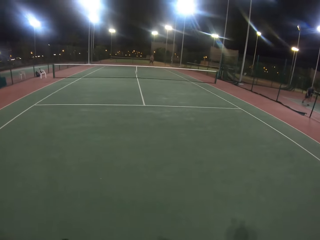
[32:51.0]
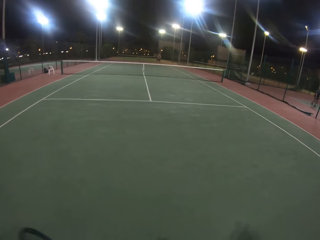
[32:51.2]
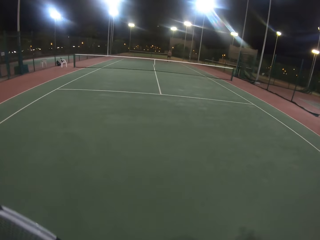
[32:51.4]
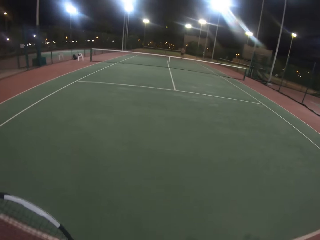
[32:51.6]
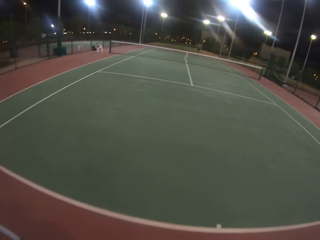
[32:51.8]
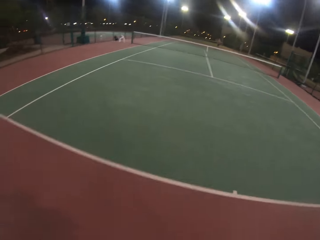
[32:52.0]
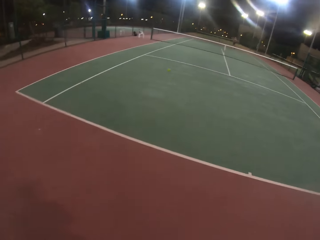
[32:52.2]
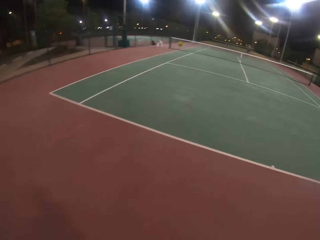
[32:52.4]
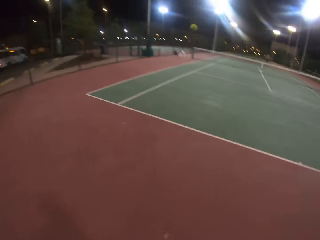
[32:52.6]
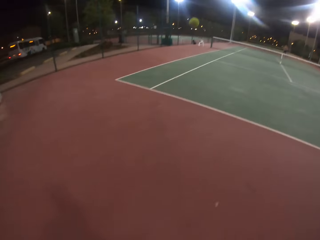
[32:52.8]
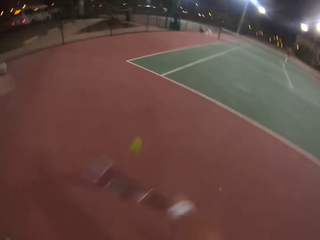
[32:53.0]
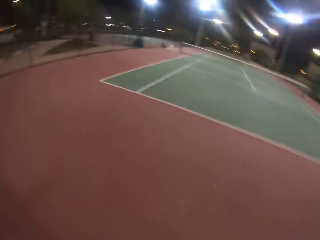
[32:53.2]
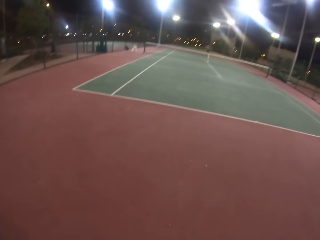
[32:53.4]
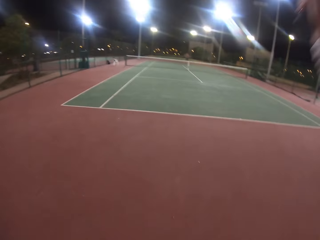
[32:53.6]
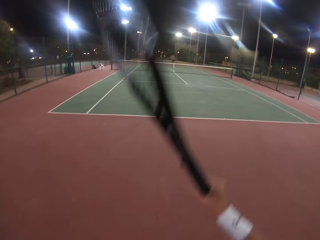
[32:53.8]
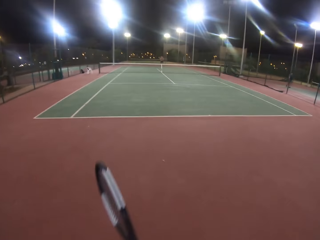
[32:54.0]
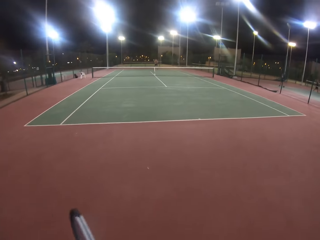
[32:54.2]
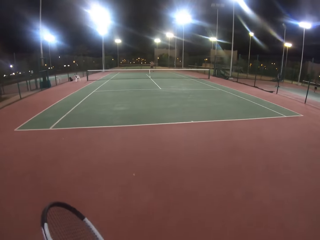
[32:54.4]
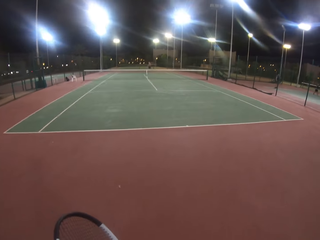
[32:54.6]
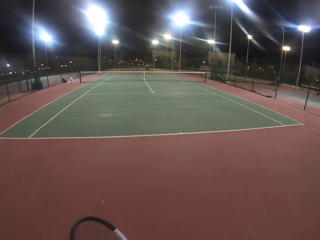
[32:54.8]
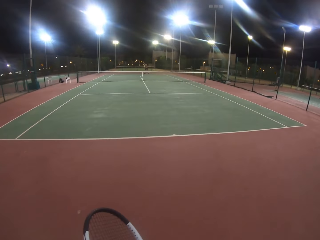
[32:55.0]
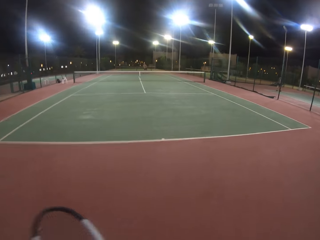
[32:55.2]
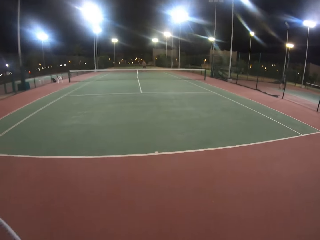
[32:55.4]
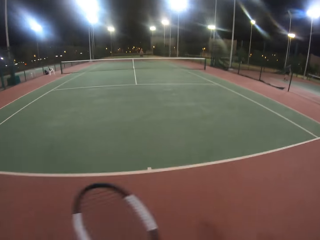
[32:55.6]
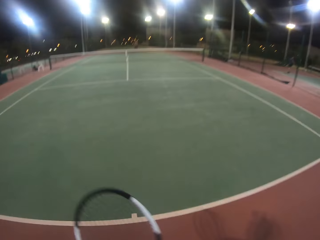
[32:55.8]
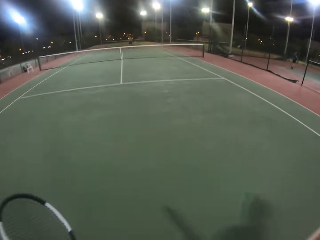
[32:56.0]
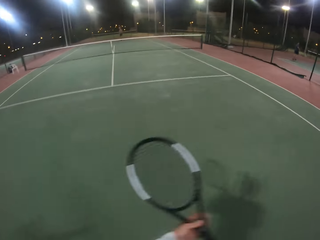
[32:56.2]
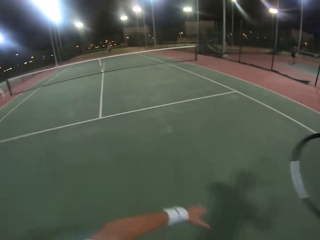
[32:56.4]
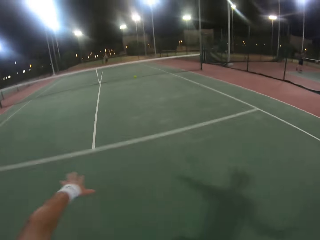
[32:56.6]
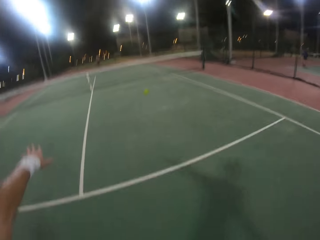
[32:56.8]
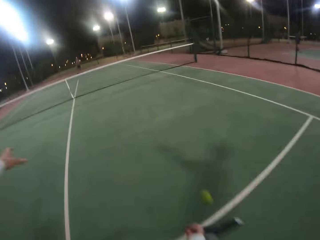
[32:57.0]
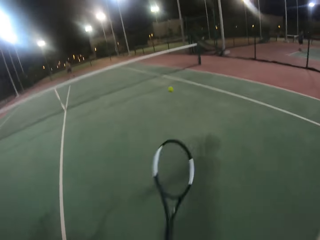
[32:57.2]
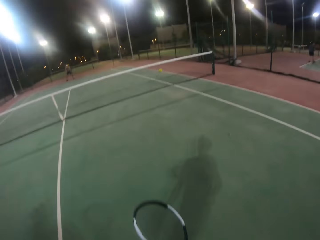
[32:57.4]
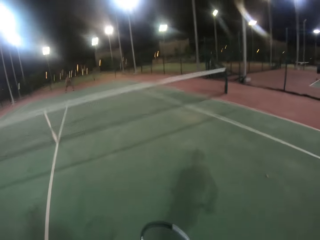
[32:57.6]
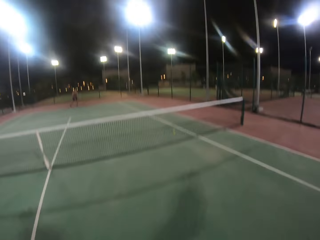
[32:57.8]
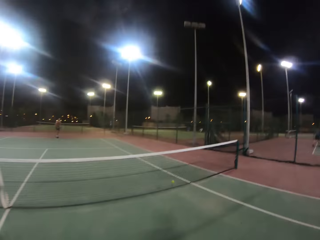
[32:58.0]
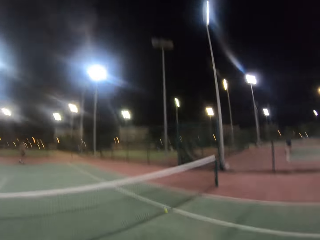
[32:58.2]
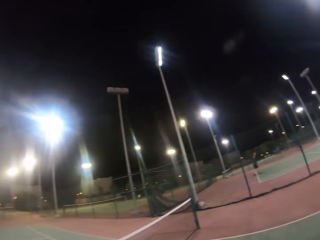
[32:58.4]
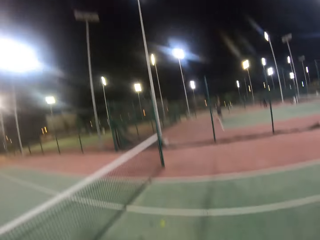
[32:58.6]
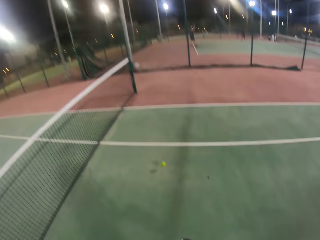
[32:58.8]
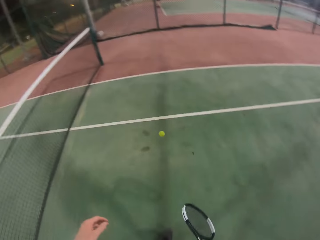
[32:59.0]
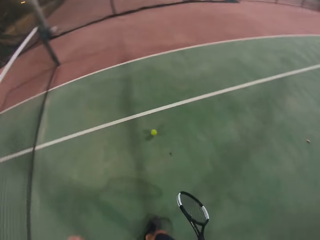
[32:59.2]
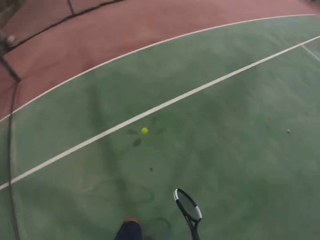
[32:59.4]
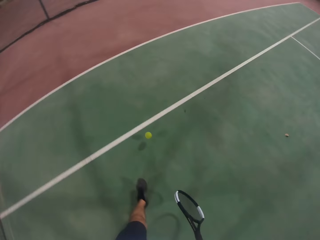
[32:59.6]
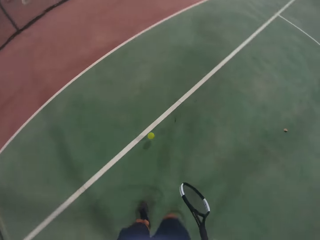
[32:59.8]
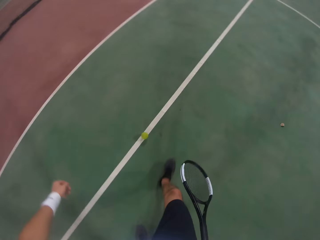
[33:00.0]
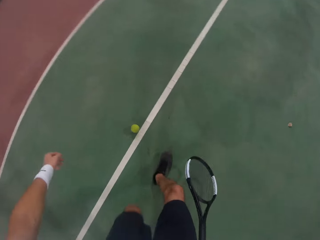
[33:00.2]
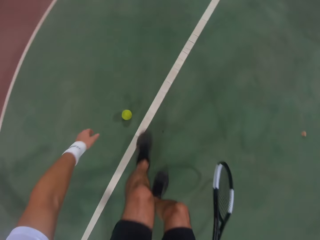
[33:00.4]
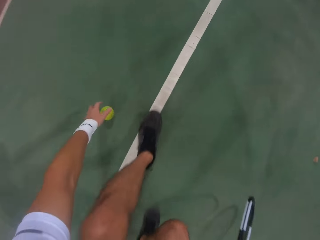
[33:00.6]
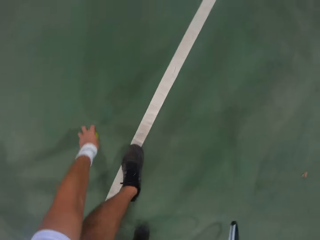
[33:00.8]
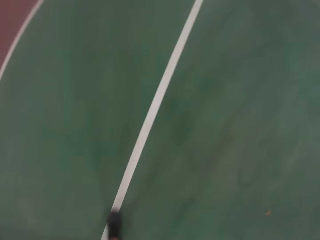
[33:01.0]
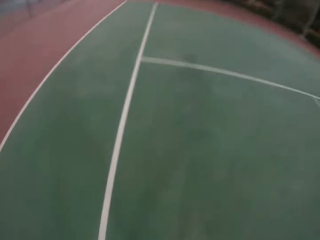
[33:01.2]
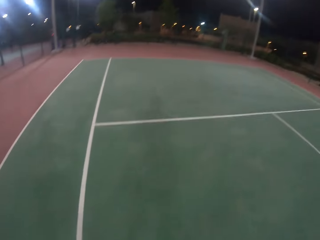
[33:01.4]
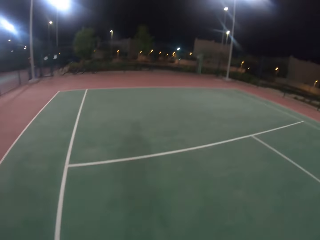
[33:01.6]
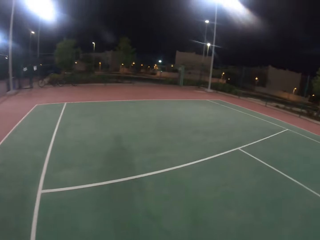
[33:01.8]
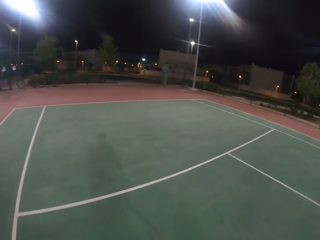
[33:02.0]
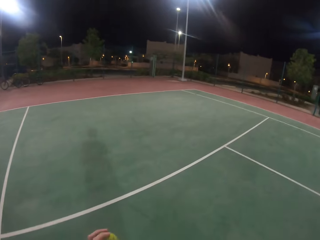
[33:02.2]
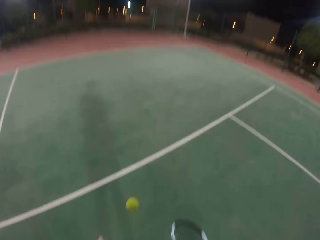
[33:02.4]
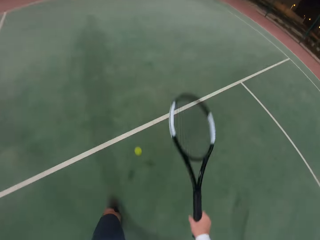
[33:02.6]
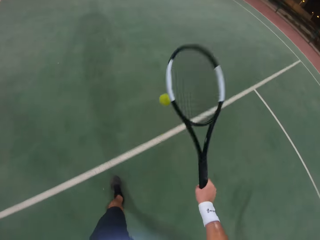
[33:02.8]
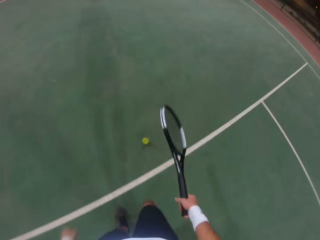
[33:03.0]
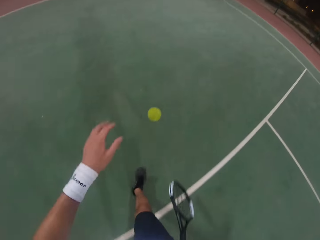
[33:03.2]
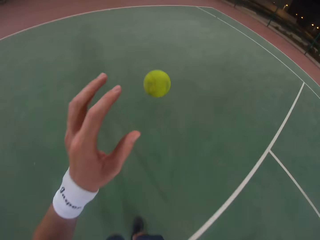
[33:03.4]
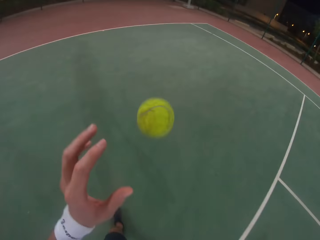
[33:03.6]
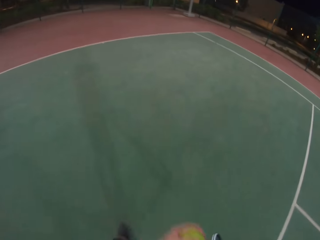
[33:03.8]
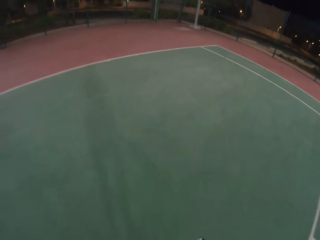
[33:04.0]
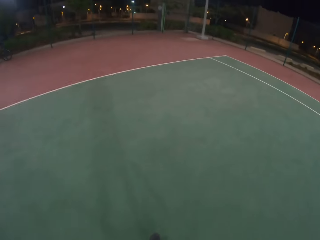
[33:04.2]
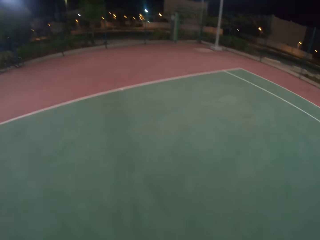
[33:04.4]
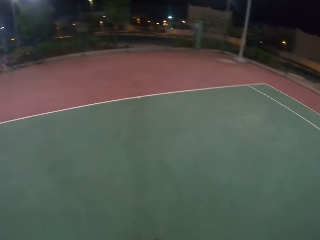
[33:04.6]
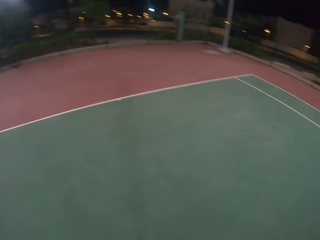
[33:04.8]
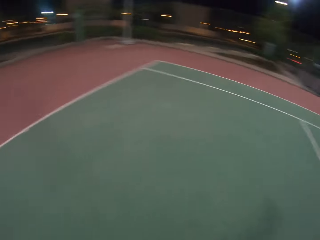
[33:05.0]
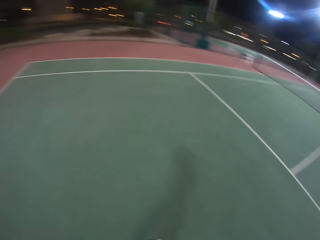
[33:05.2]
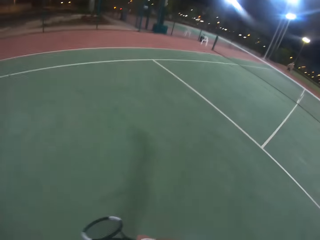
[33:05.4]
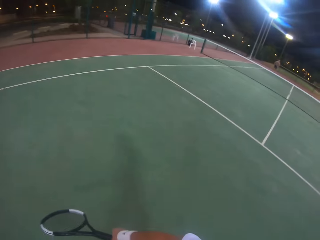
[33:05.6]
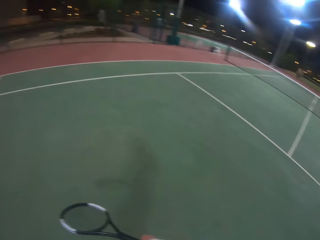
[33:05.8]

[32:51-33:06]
A man hits the ball with a badminton racket. The camera wearer hits the ball with a badminton racket. The man hits the ball with the badminton racket. The camera wearer hits the ball with the badminton racket. They walk around. They pick up the ball. They walk around. They shiver the ball around with a metal tennis racket. They walk around. They look around.

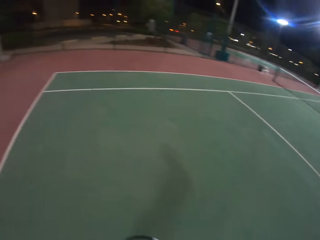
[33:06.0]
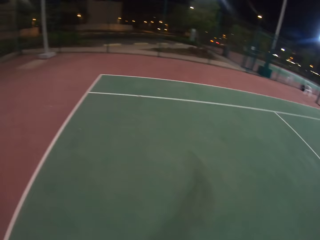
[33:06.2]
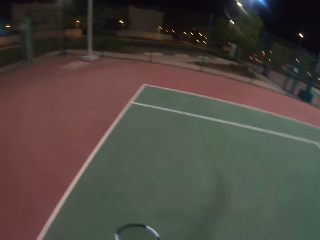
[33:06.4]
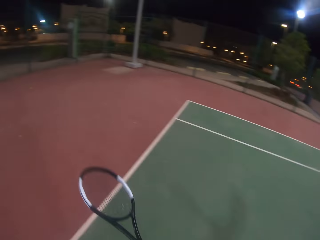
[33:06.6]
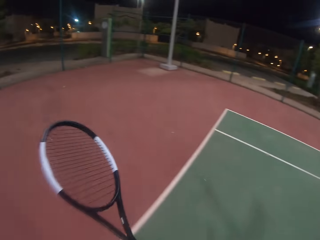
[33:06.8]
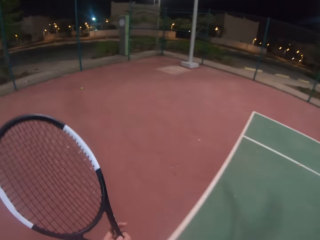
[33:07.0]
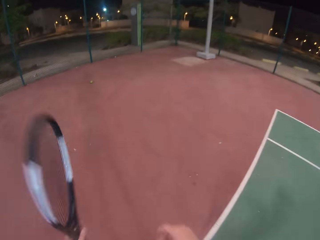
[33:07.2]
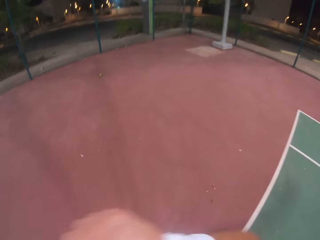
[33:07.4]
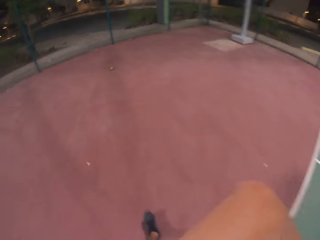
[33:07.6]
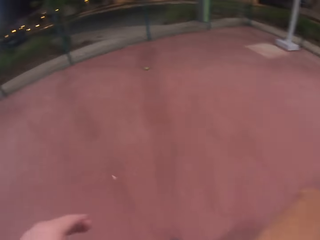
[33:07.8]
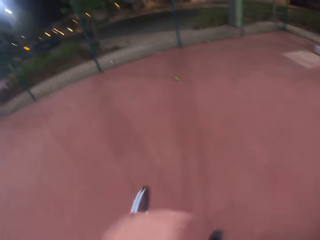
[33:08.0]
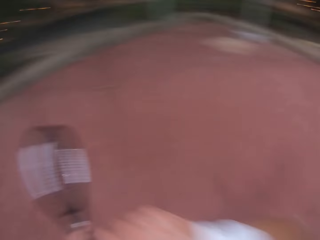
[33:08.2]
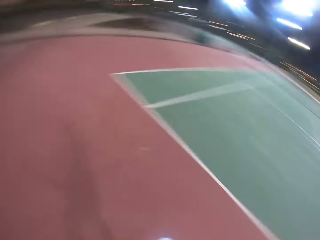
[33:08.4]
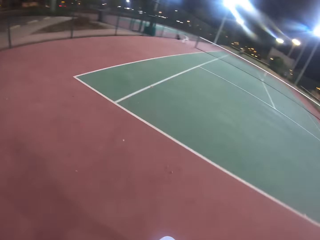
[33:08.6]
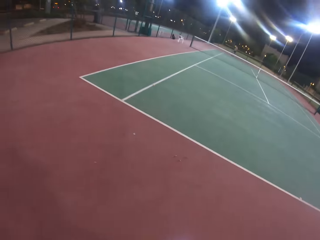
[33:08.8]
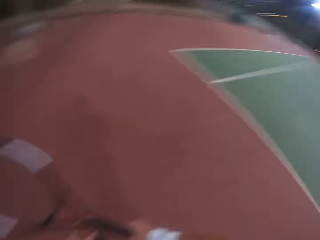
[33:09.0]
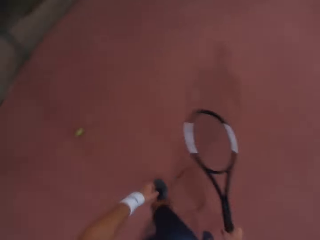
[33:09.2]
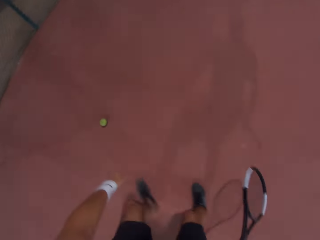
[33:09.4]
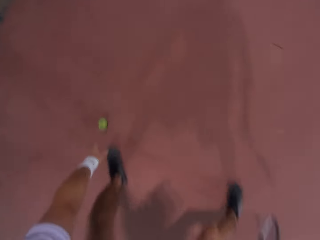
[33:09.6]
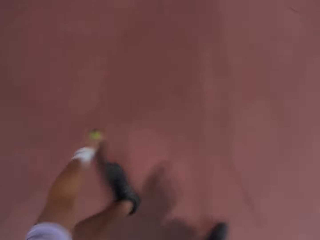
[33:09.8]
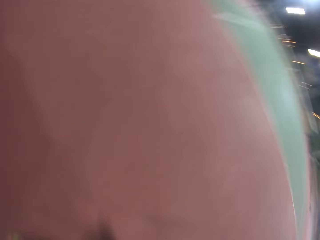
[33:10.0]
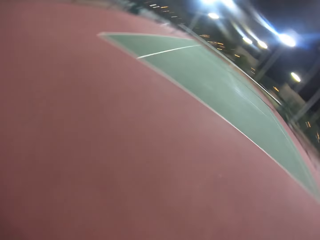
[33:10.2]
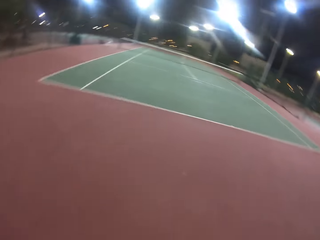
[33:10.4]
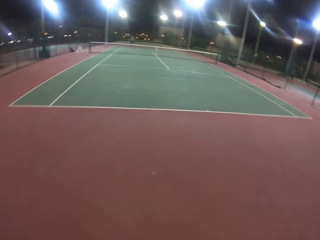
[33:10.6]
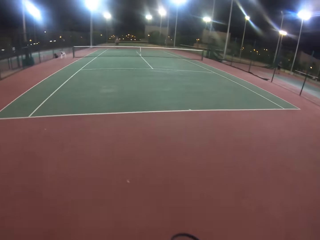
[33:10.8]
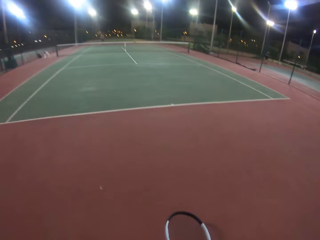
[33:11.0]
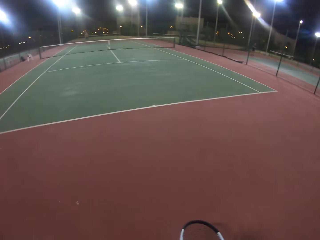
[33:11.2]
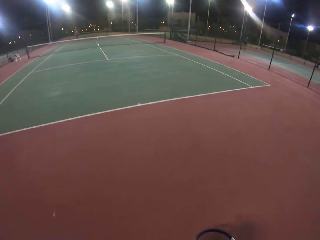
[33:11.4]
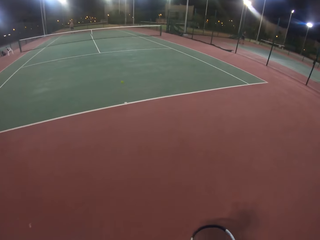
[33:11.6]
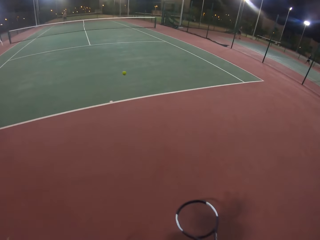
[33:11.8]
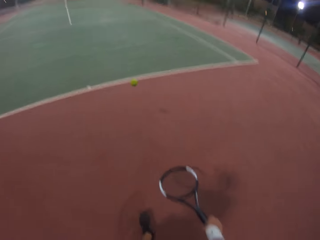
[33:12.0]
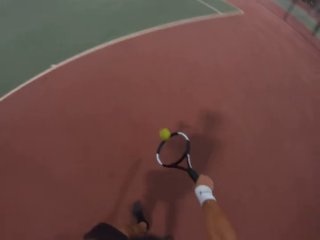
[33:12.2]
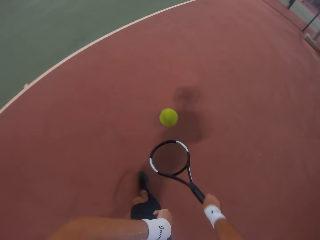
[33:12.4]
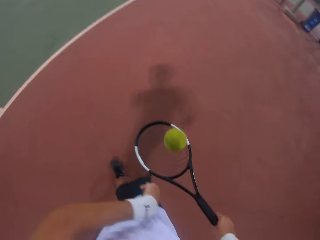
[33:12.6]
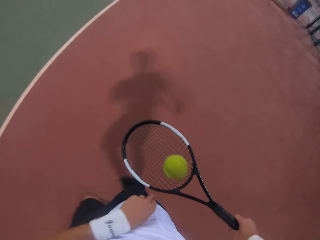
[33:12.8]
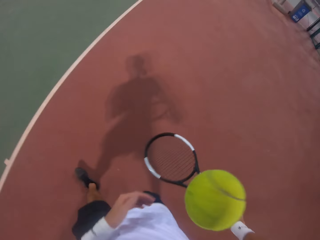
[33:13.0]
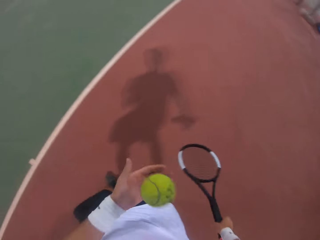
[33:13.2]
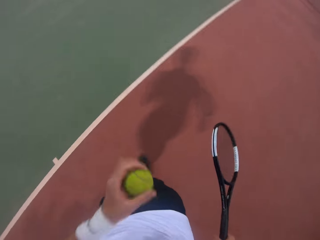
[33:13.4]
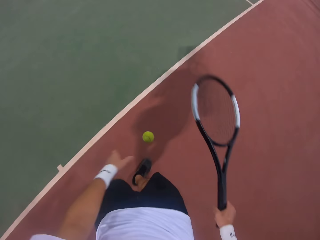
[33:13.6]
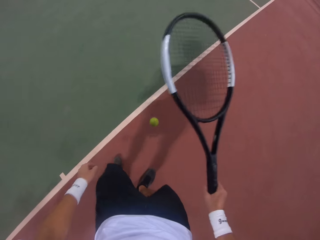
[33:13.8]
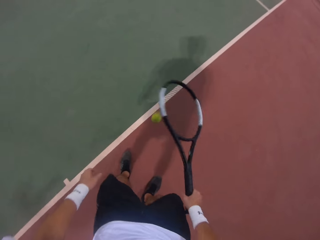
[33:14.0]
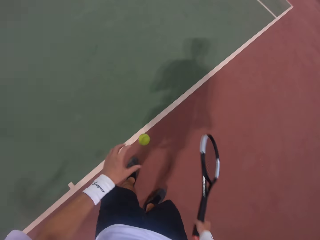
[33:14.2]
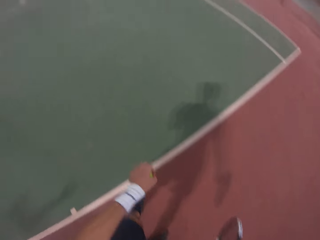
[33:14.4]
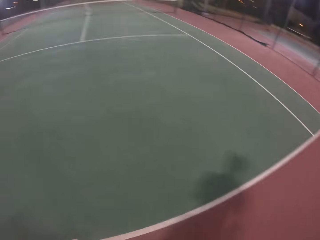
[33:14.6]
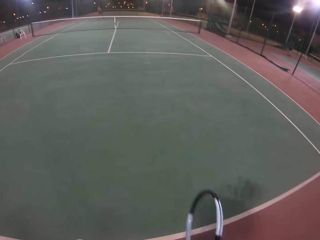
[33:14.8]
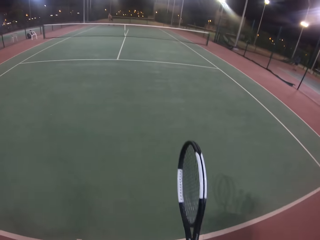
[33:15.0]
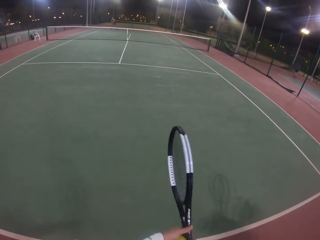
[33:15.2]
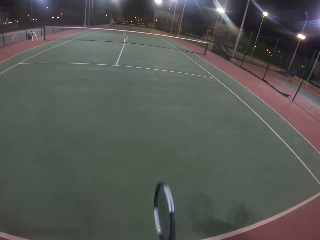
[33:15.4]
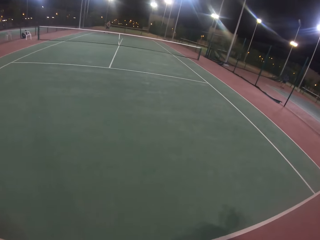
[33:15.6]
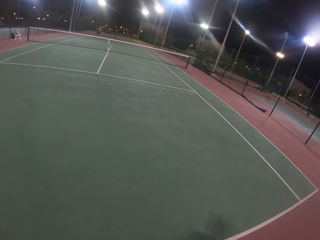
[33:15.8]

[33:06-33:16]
The camera wearer picks up the ball. They walk around. They shiver the ball around with a metal tennis racket. They catch the ball.
